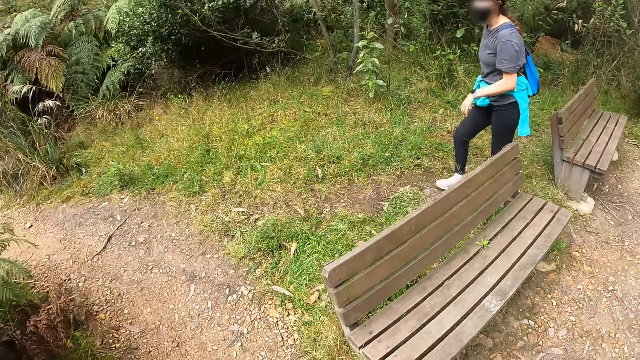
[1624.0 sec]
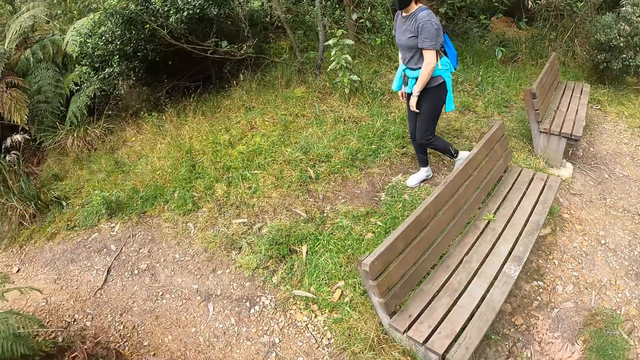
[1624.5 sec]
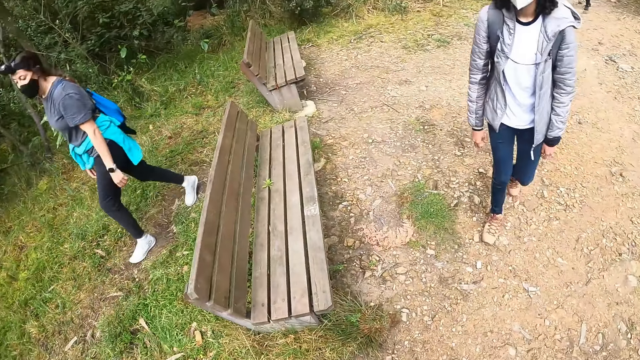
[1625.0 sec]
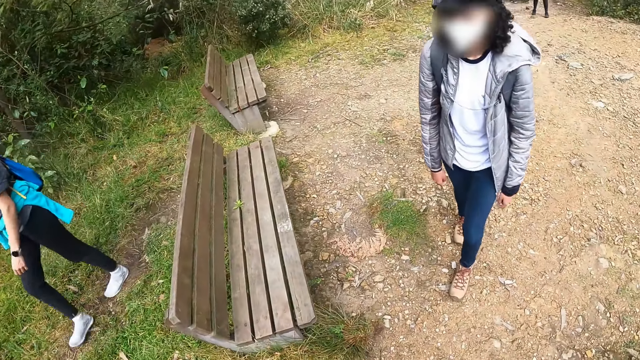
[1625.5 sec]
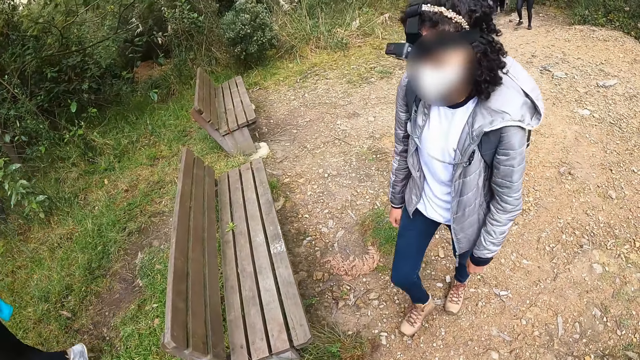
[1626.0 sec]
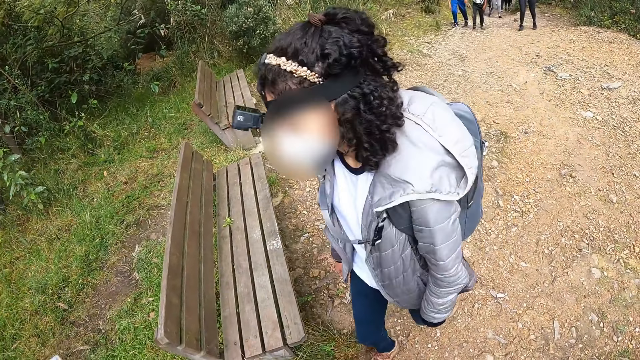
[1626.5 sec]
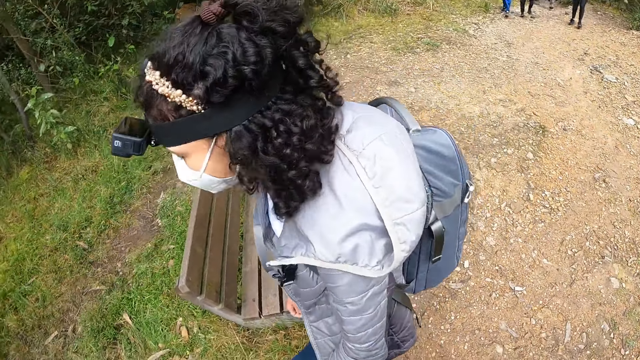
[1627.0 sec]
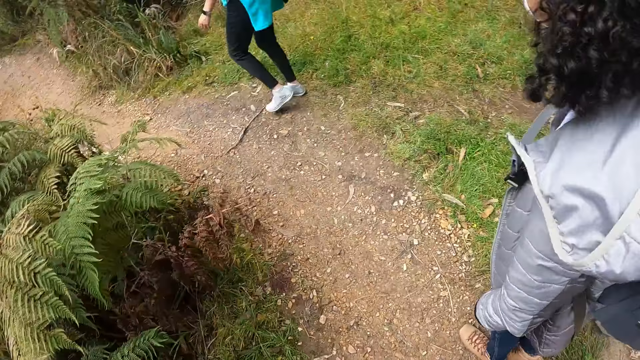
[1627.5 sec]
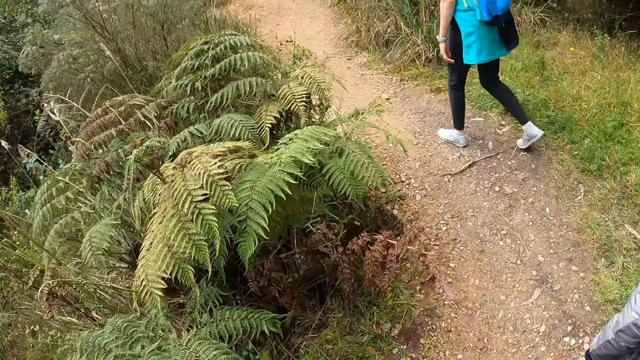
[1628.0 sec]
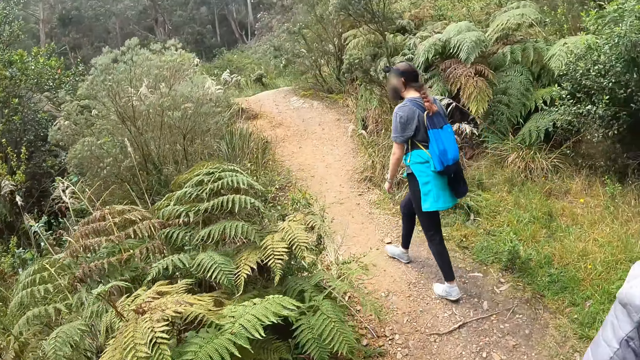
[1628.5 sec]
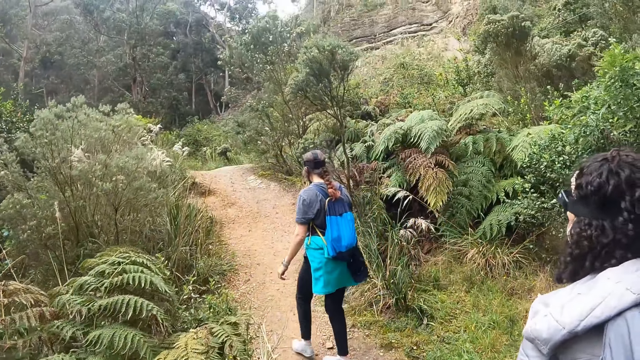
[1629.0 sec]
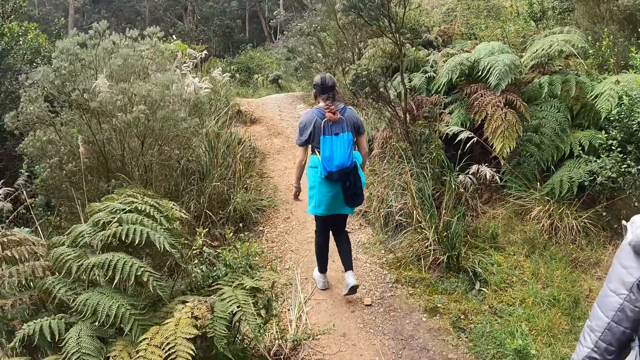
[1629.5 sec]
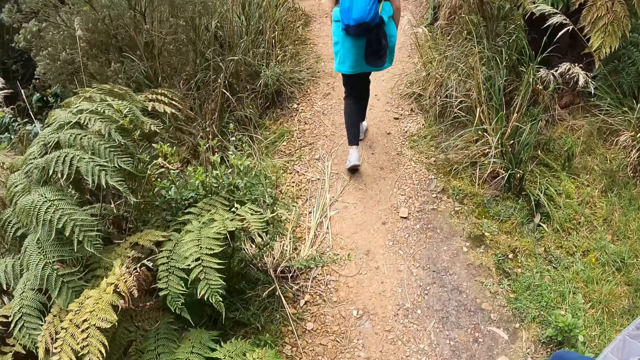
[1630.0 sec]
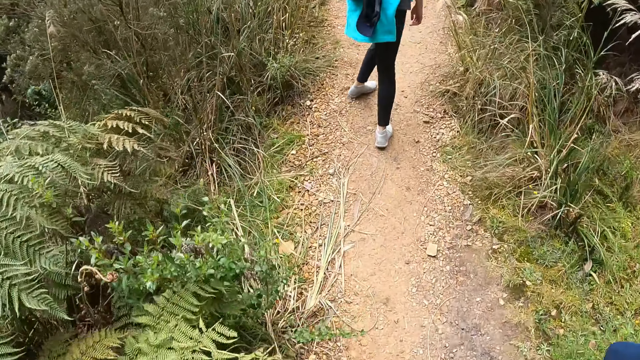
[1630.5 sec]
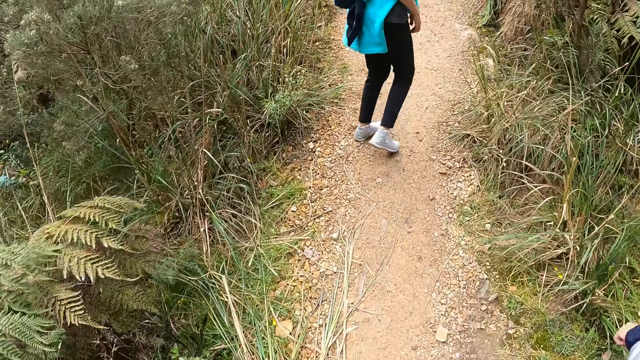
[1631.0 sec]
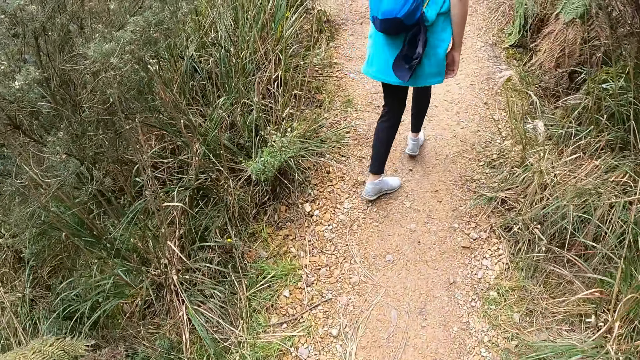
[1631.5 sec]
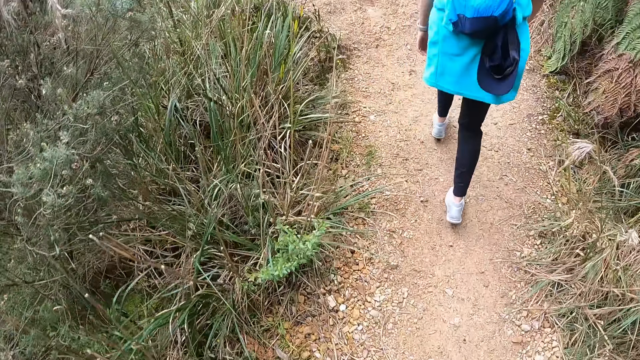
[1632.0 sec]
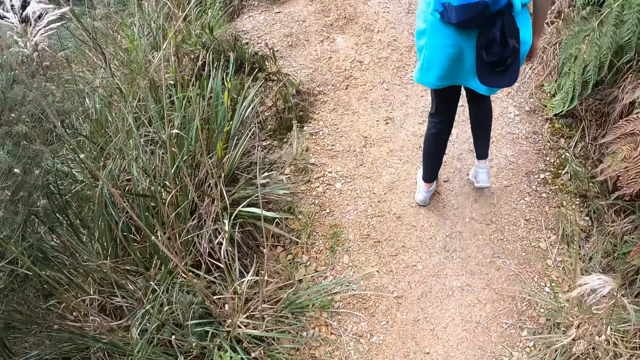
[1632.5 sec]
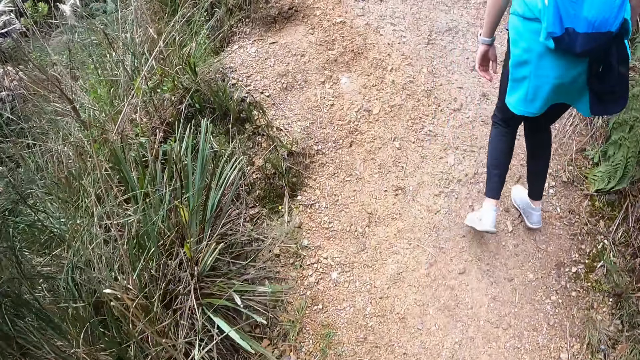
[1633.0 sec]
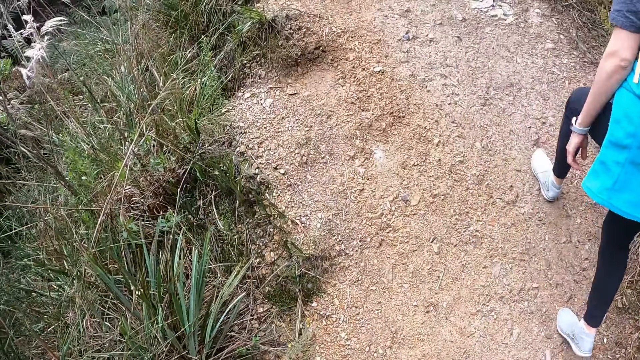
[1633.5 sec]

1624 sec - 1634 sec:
The camera wearer walks behind the person.

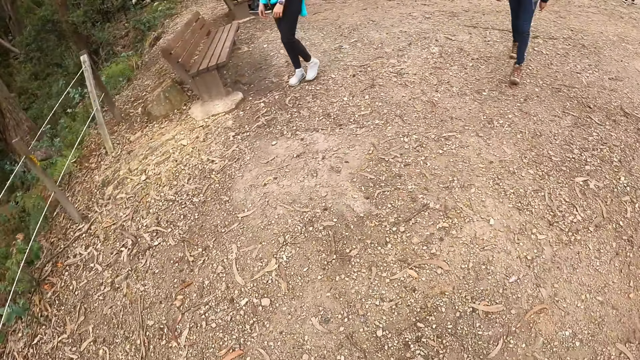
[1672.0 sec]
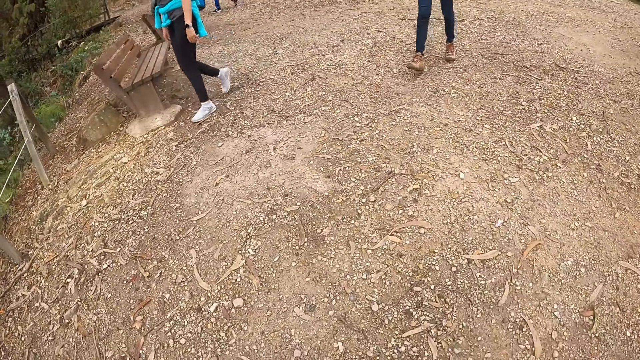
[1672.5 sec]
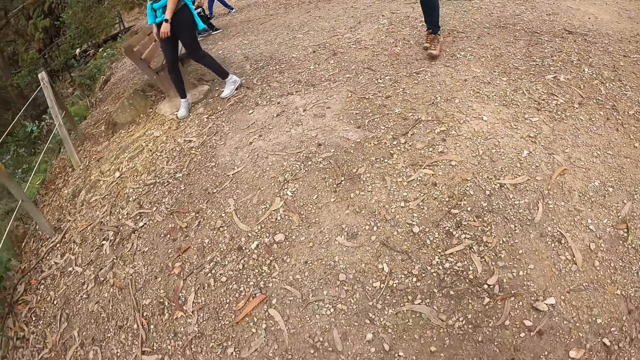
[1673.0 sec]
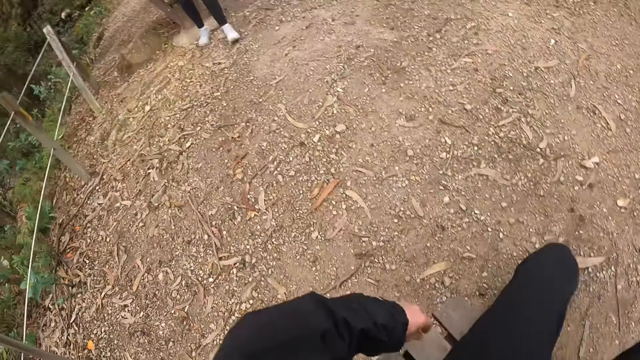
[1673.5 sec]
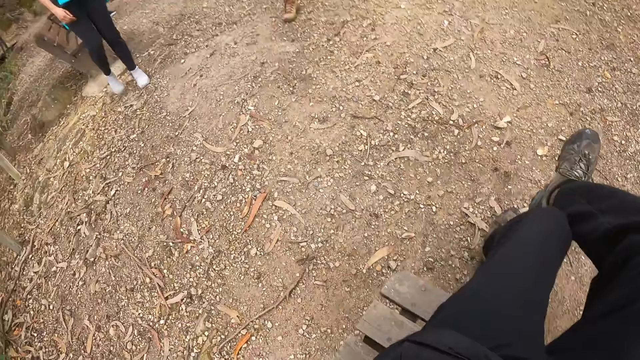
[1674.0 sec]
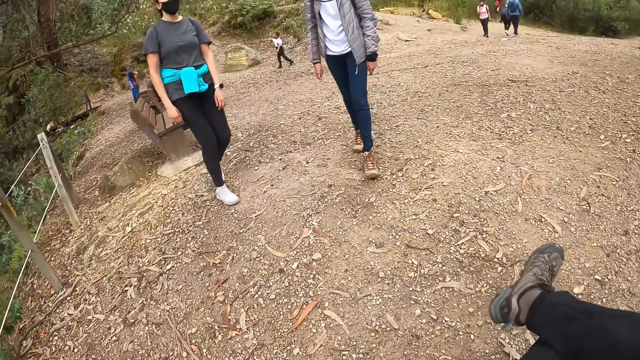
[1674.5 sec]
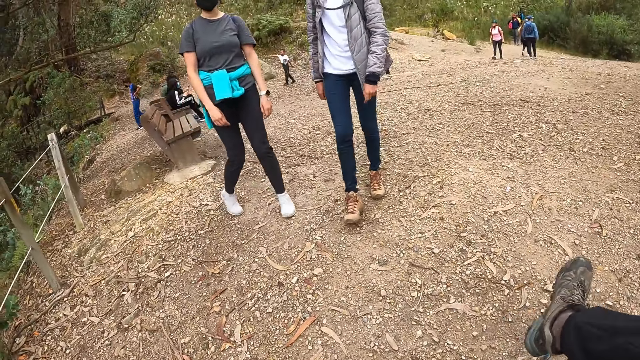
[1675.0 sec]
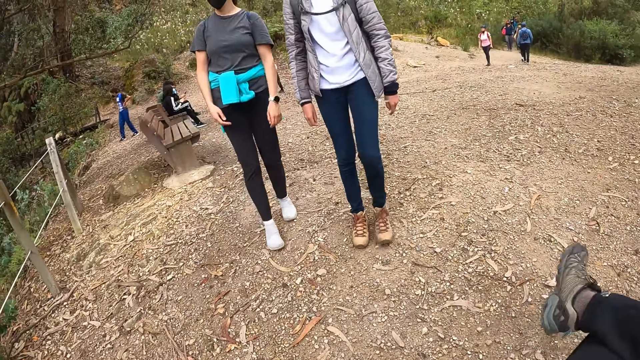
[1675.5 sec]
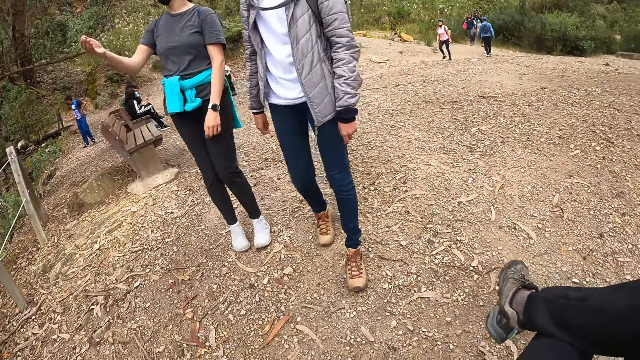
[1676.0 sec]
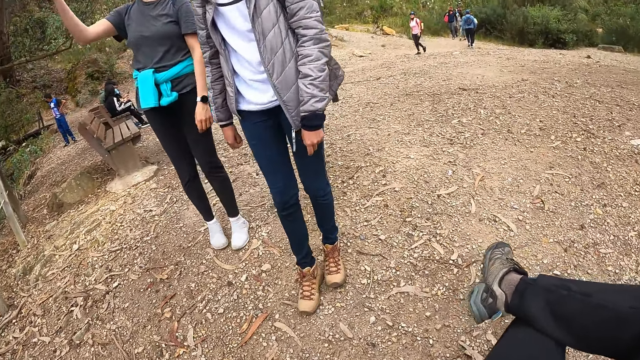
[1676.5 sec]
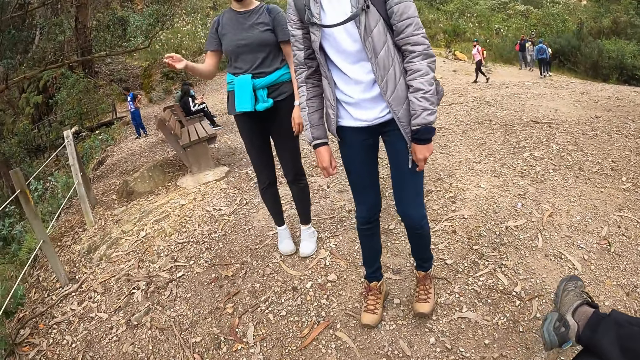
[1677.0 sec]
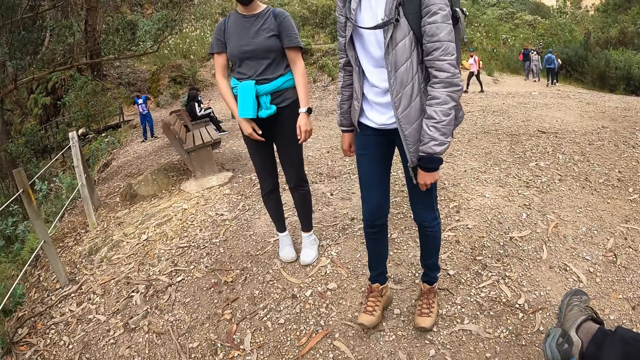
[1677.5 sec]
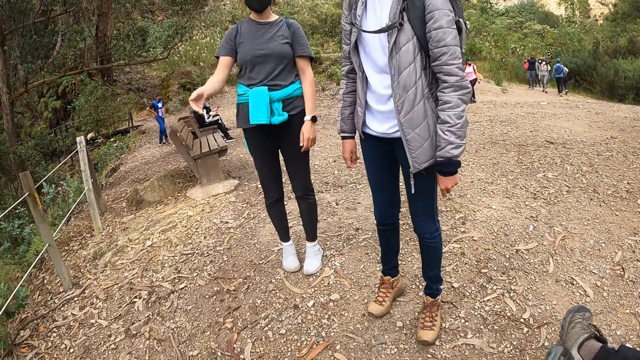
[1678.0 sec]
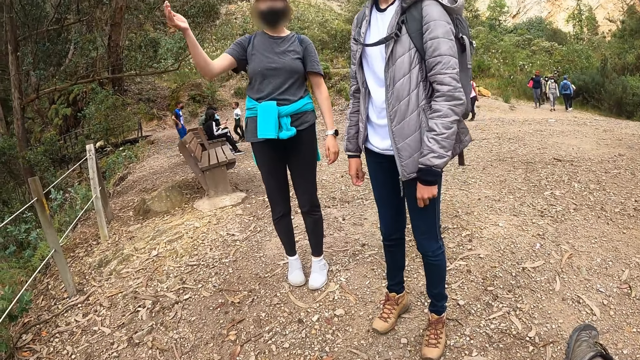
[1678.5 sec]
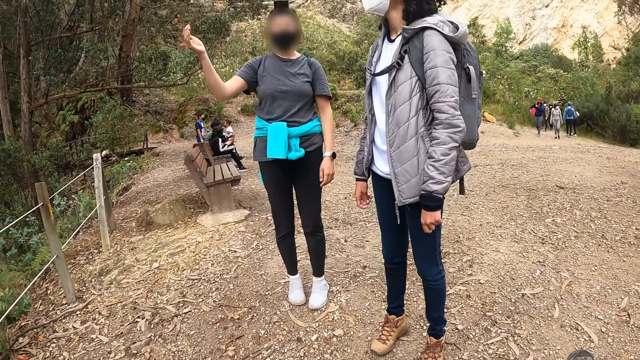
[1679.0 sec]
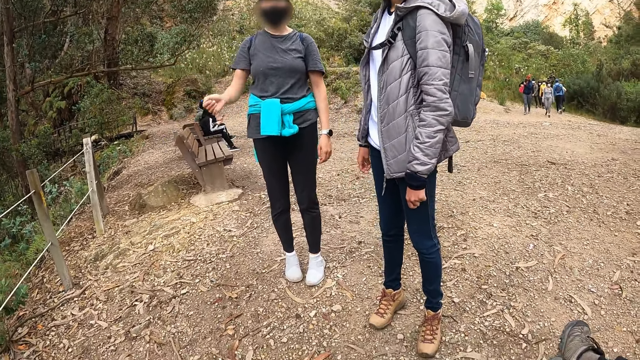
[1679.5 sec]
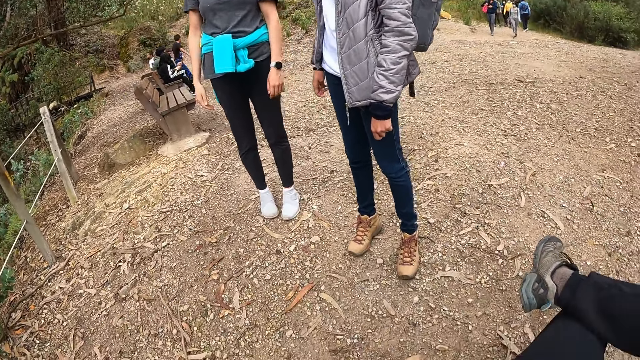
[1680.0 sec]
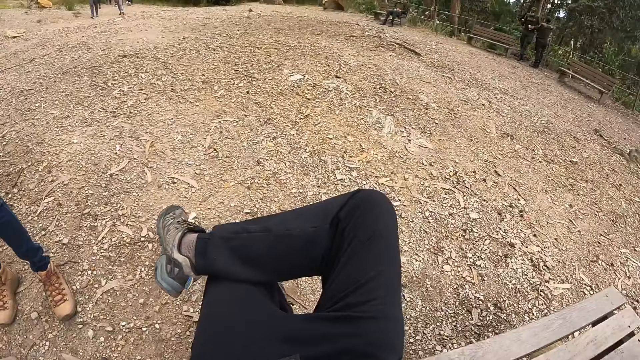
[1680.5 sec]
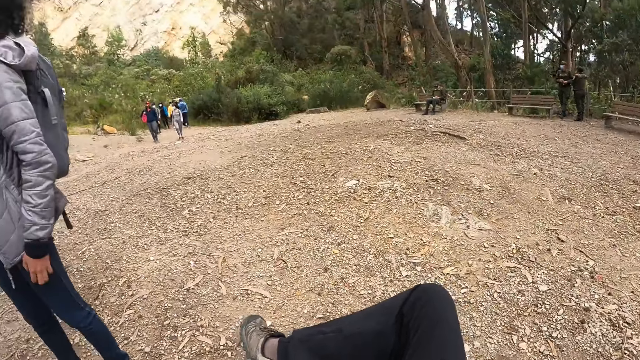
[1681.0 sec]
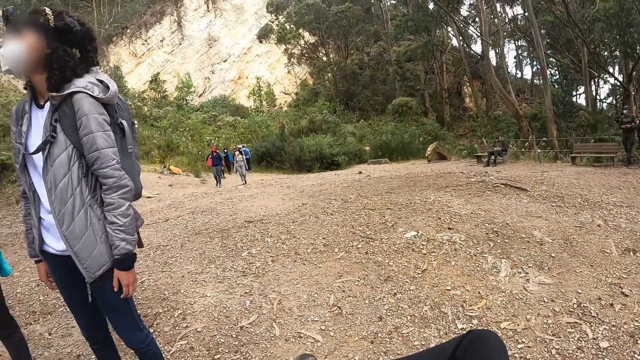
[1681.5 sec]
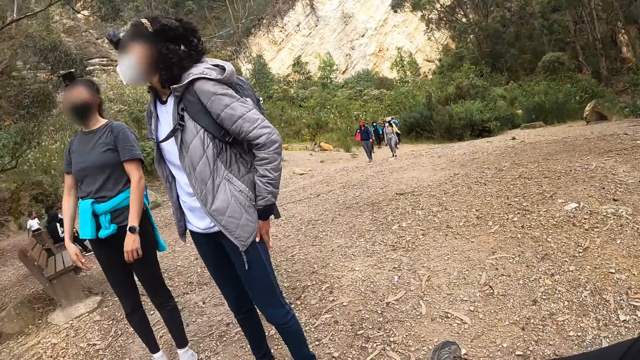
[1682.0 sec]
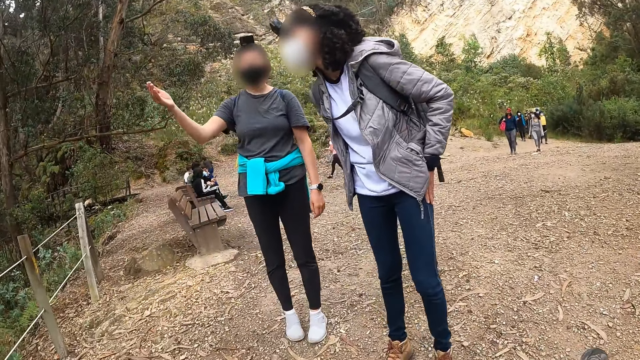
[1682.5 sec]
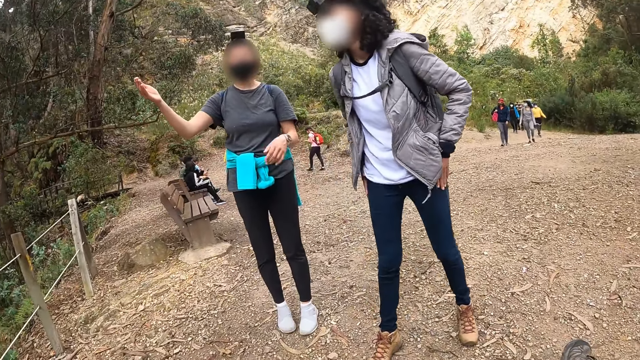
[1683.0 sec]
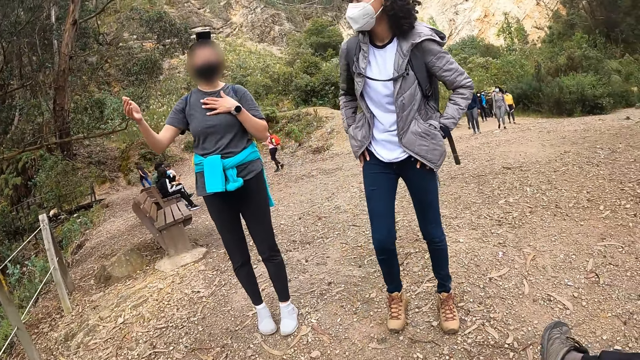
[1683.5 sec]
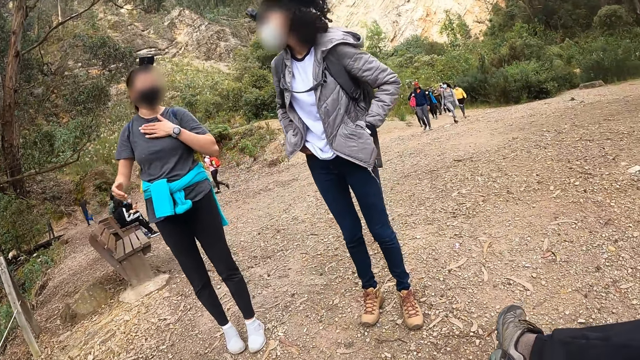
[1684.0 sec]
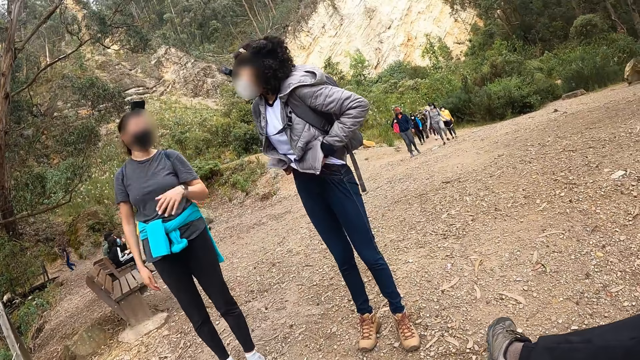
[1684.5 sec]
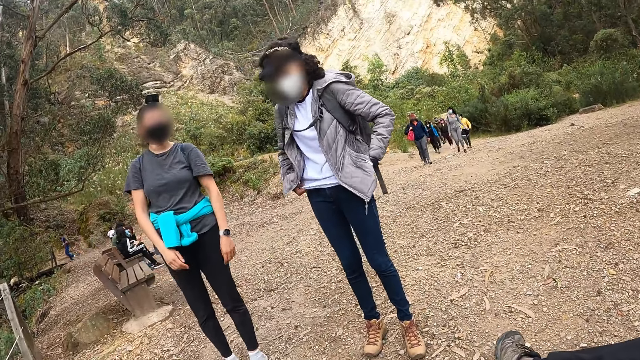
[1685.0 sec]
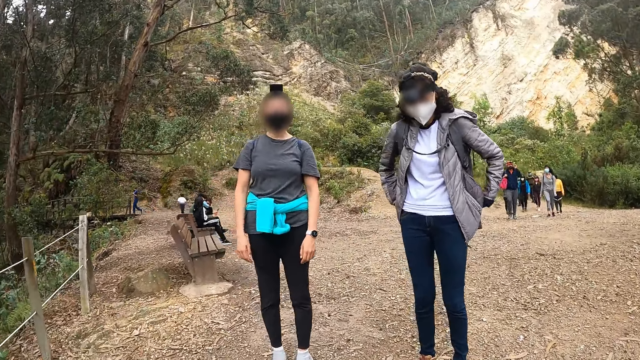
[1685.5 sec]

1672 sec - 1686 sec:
The camera wearer sits on the bench. A woman stretches her hand. The camera wearer looks around. Another woman moves back.
